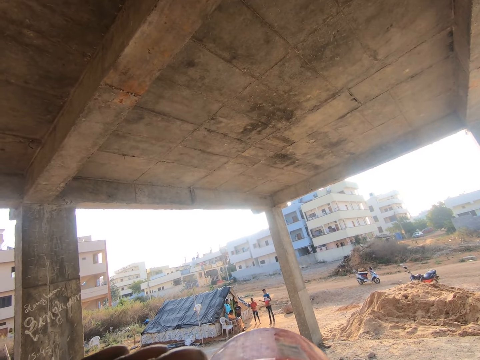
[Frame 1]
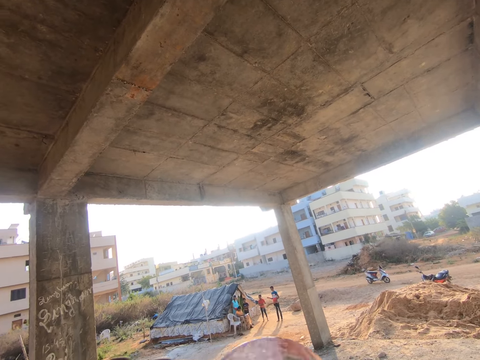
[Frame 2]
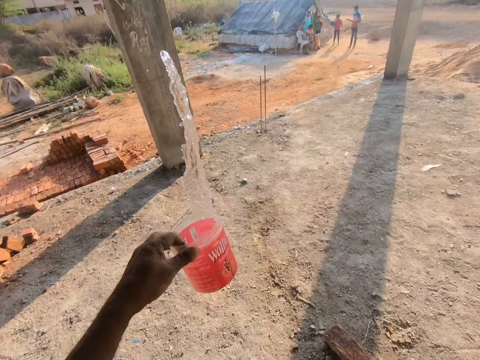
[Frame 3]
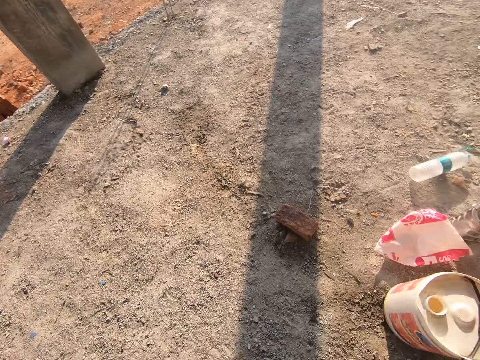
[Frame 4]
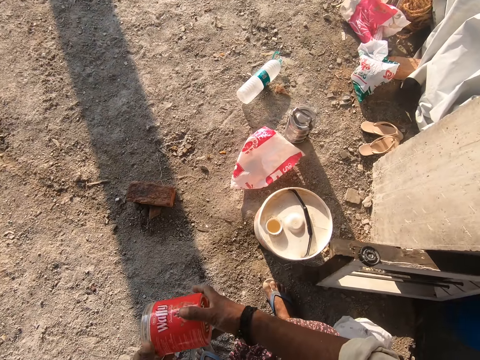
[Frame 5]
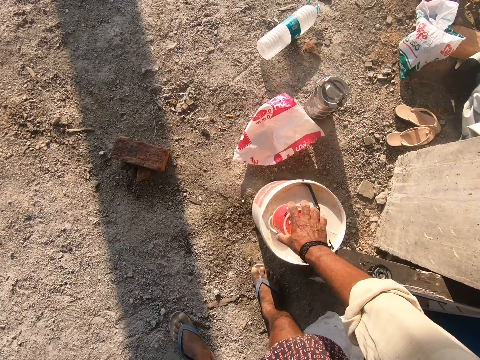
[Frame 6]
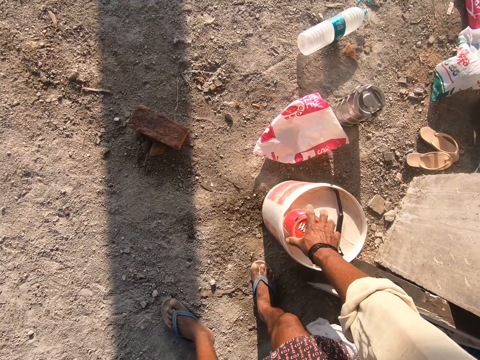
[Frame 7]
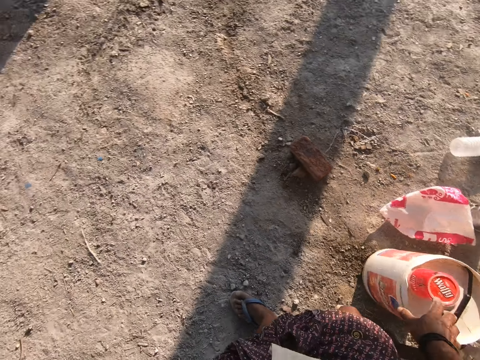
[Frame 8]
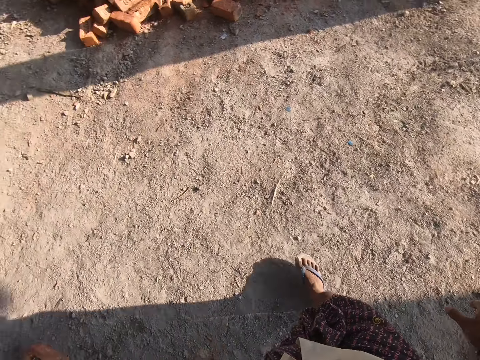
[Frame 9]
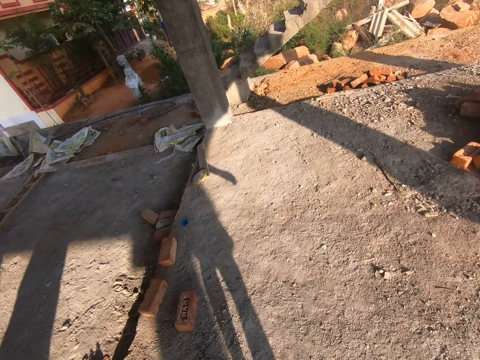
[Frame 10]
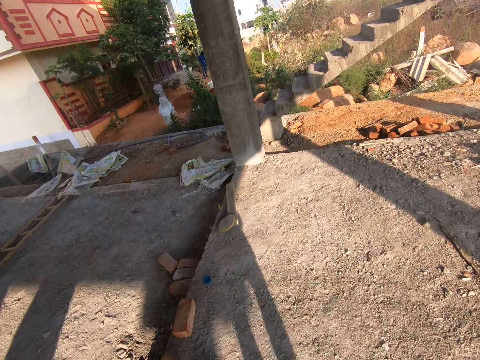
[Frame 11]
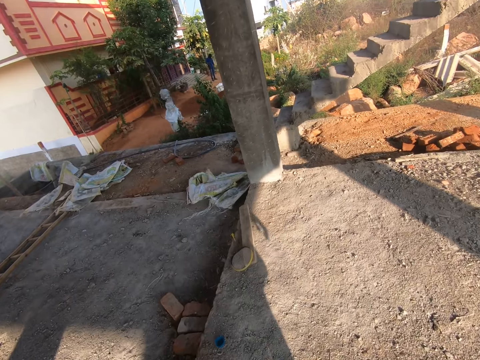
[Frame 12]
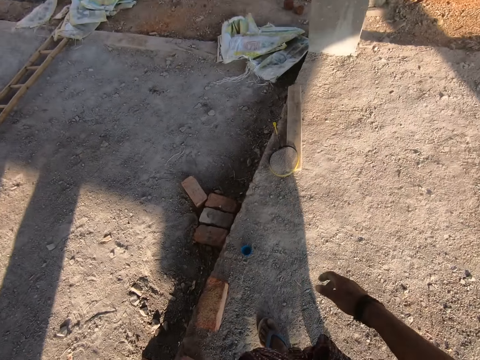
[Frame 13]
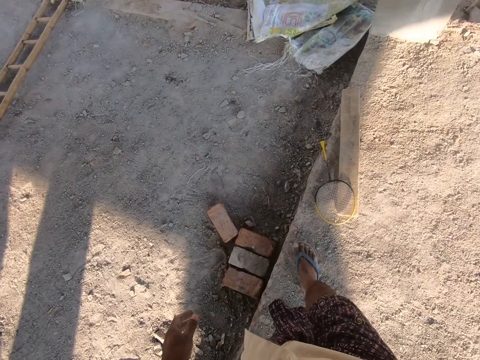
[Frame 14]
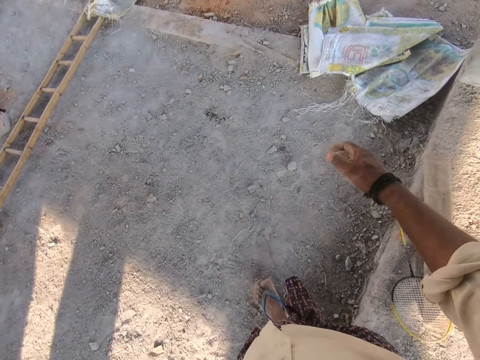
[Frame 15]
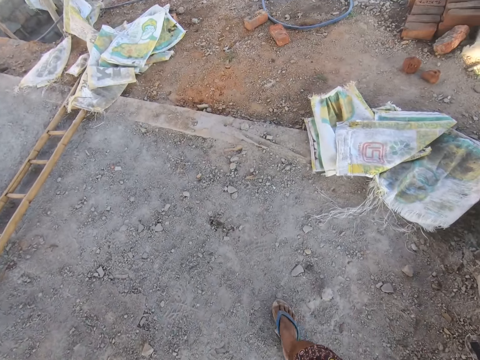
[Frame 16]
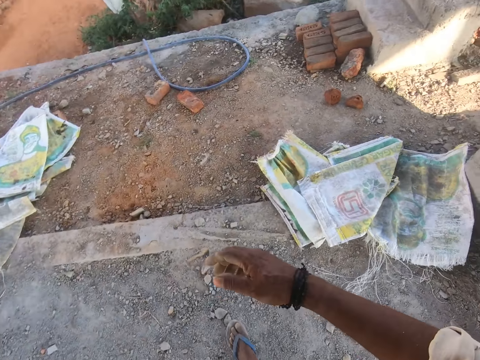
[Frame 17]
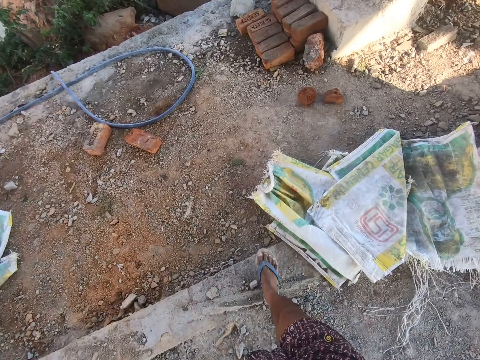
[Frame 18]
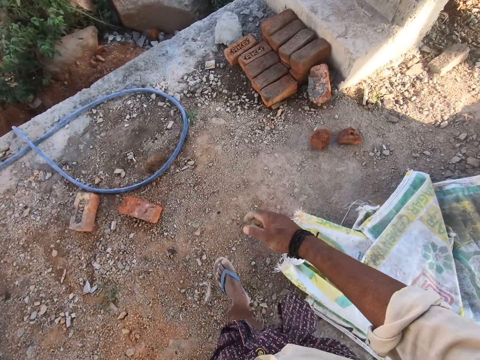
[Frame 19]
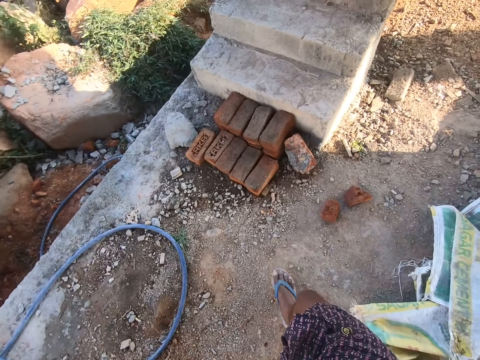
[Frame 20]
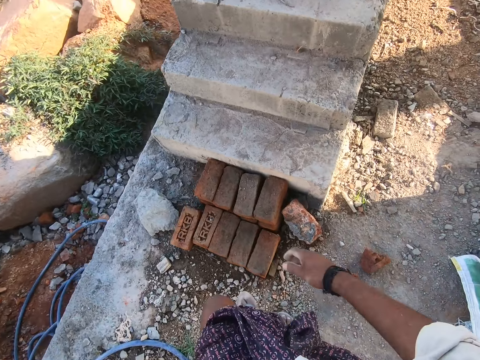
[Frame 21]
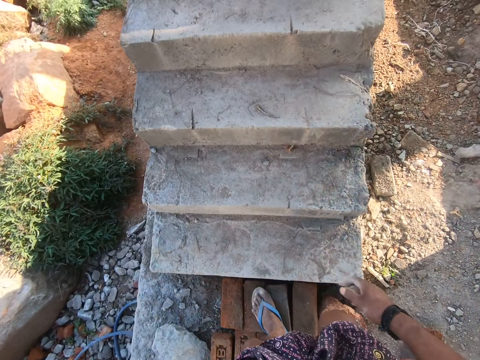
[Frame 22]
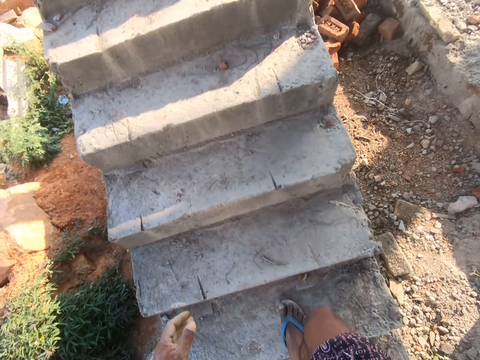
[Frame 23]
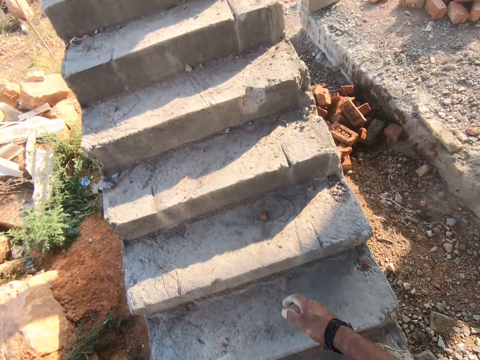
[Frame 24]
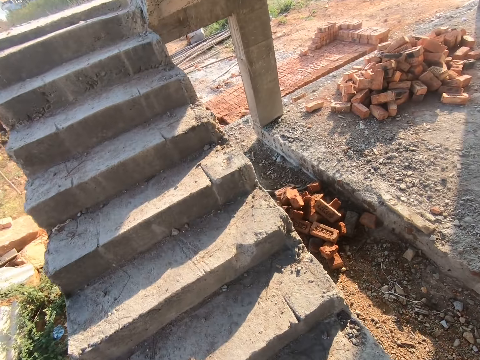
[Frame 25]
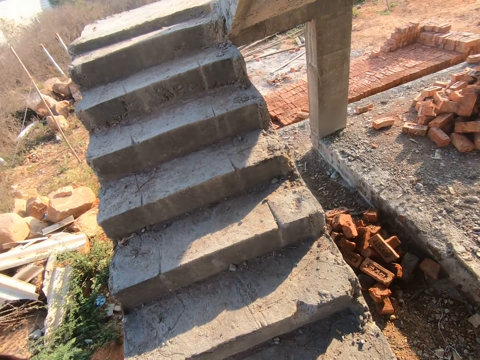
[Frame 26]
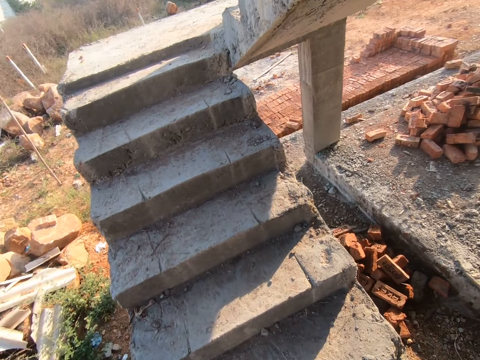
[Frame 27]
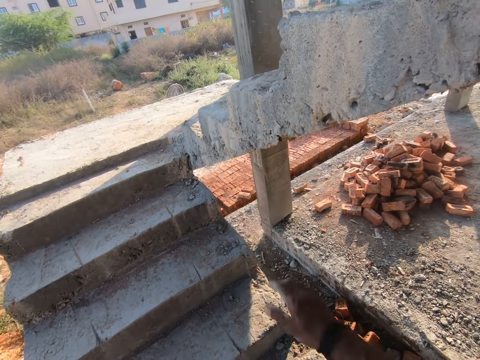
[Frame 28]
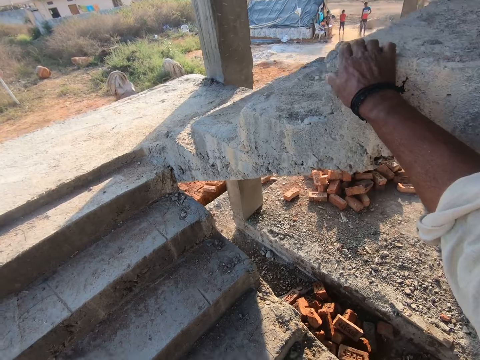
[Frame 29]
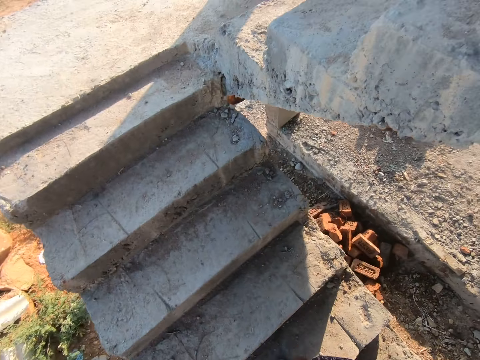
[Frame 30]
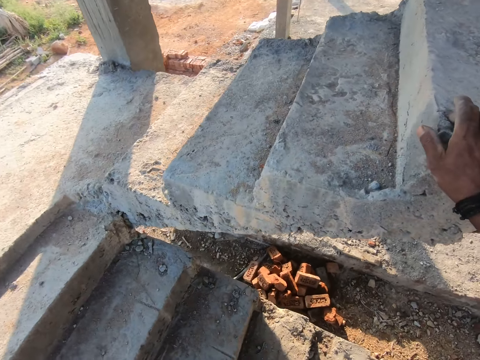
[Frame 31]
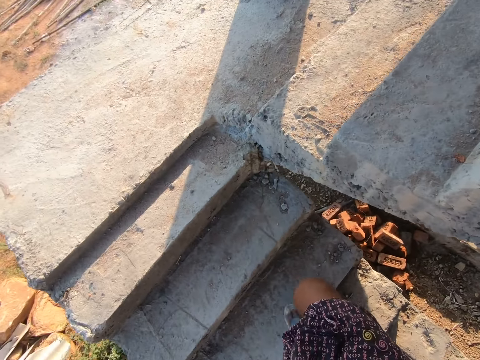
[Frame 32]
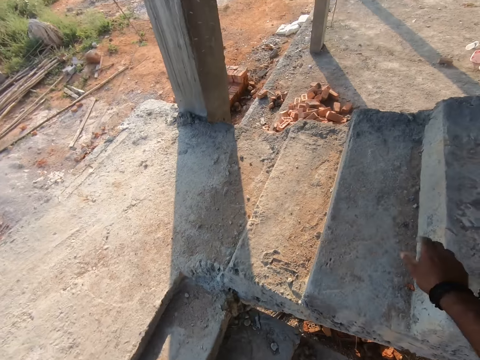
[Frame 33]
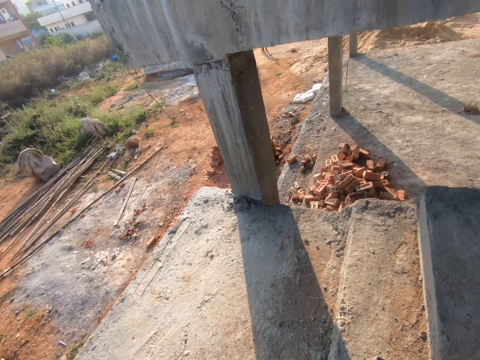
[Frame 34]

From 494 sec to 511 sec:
The camera wearer pours water on the ground. They put the container on the bucket. They move around the construction site. They sing a song. They climb upstairs. They hold the stairs. They climb upstairs.

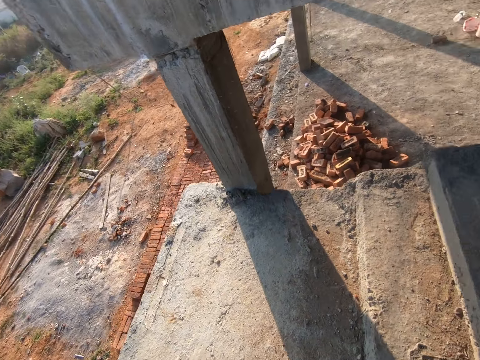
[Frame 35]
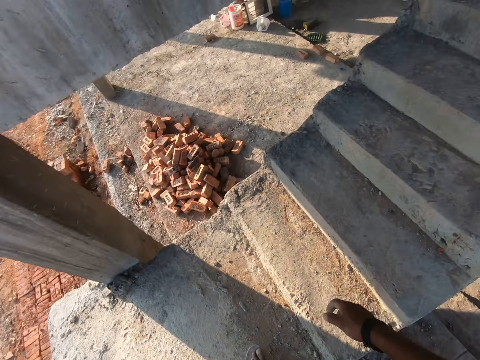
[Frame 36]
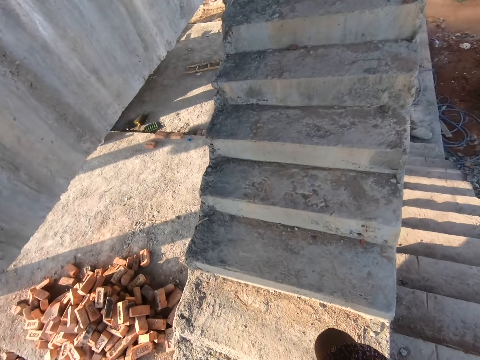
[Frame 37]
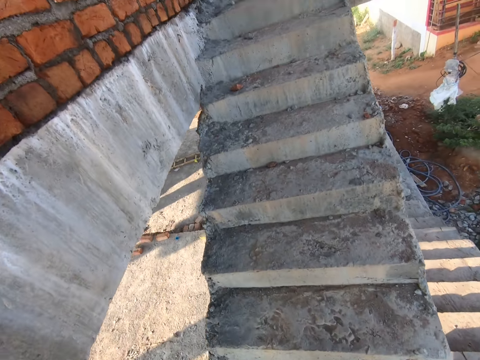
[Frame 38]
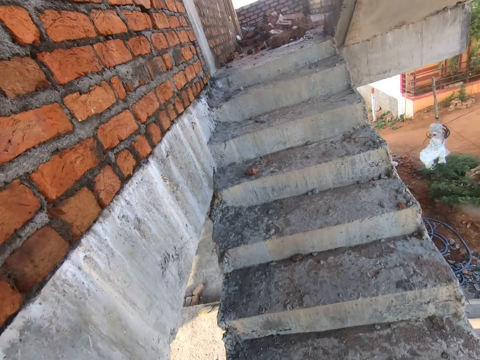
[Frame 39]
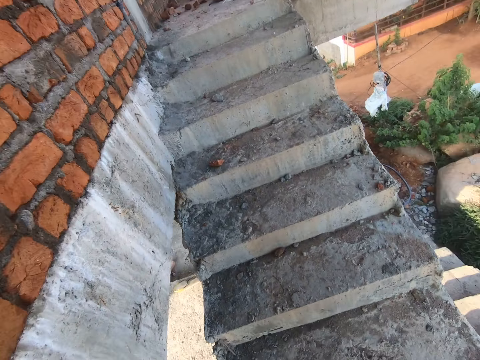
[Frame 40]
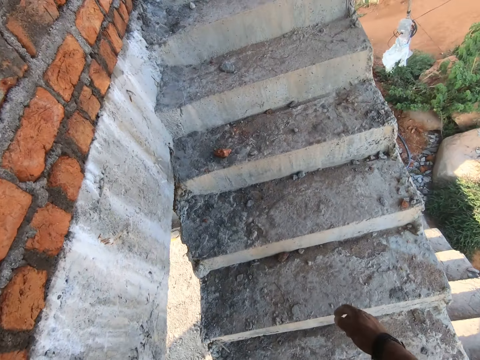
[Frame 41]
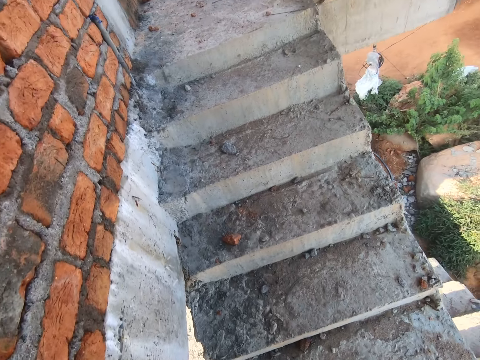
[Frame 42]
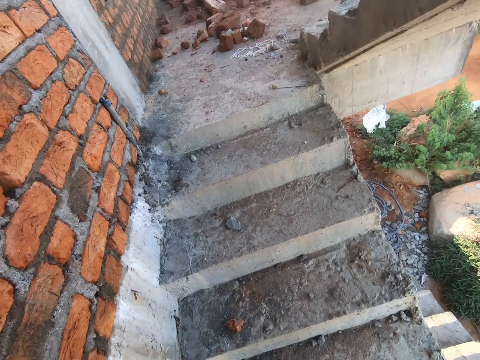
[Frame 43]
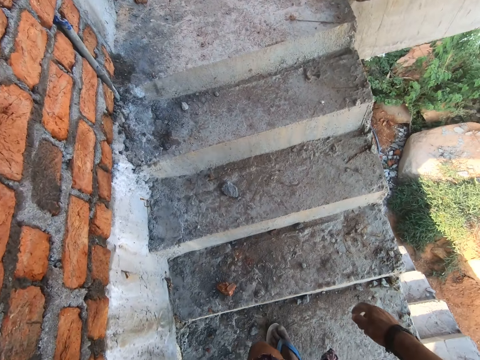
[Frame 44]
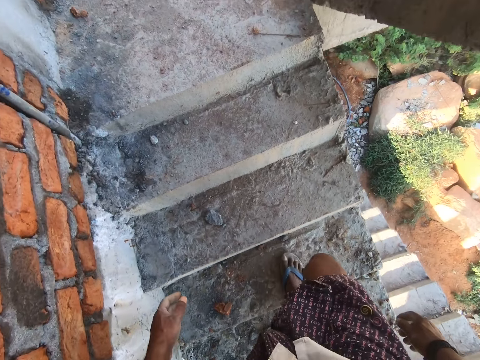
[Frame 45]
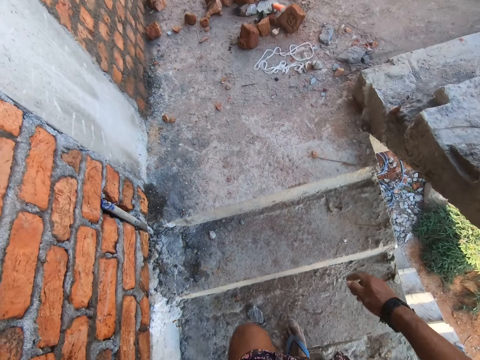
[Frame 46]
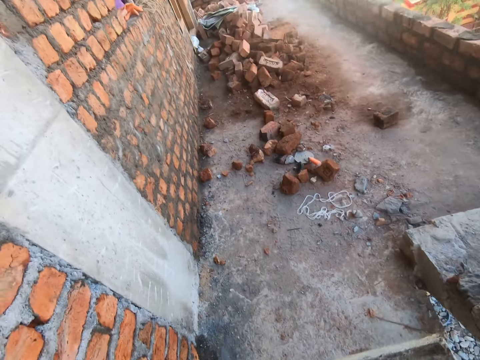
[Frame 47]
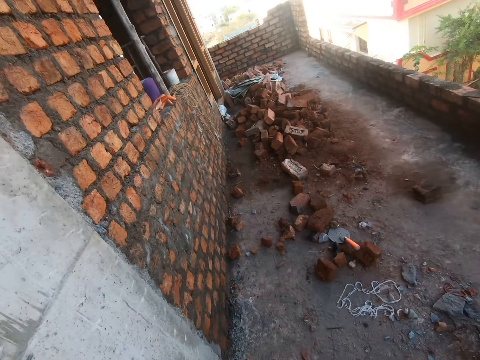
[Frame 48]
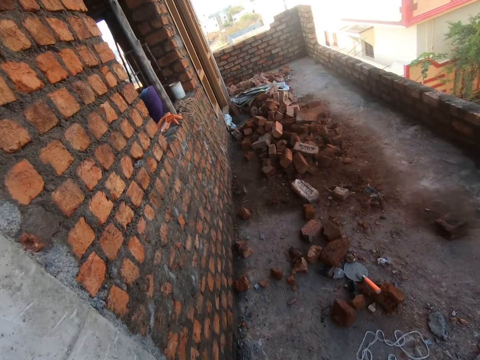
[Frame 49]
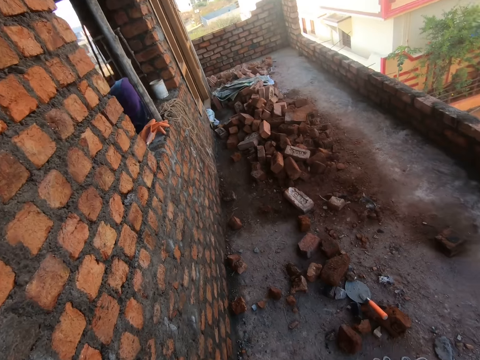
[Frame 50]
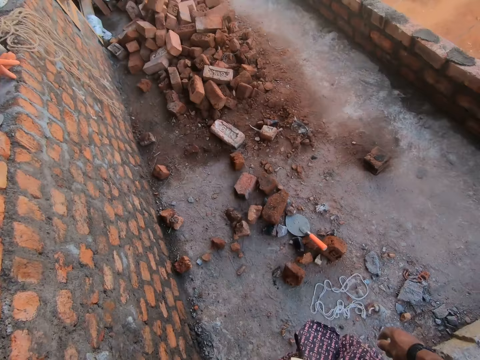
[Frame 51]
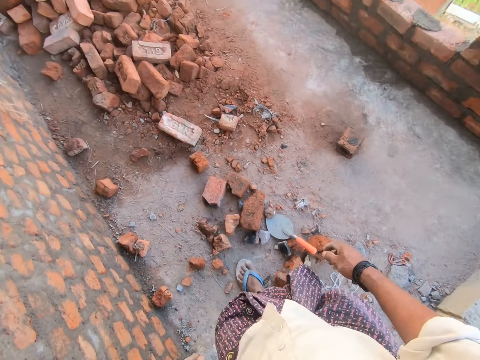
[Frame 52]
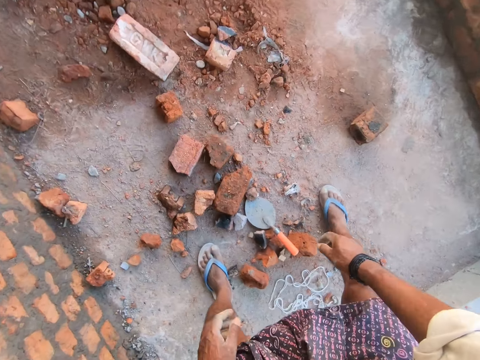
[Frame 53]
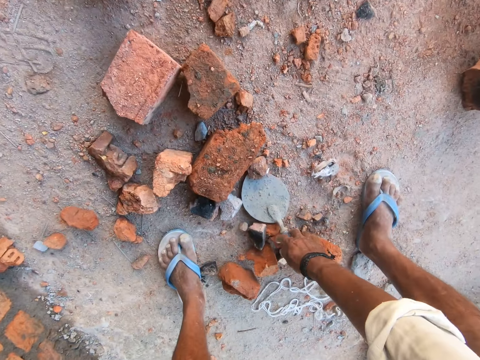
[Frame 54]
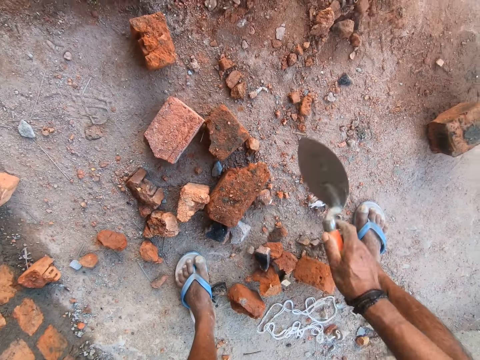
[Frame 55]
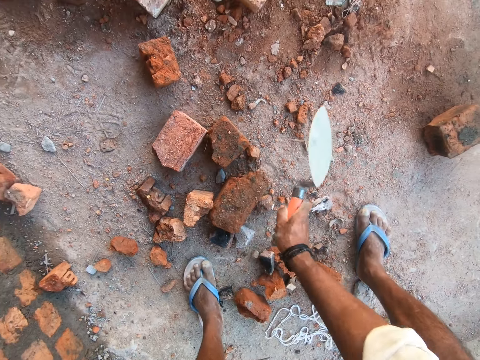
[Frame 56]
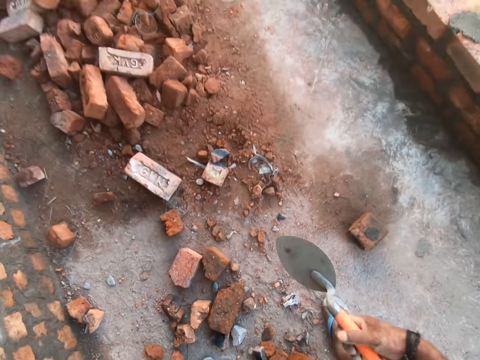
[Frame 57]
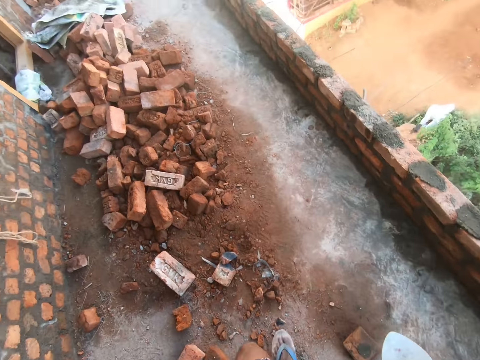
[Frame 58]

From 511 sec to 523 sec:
The camera wearer climbs upstairs. They move around. They pick up a masonry trowel. They hit the masonry trowel on the brick.
